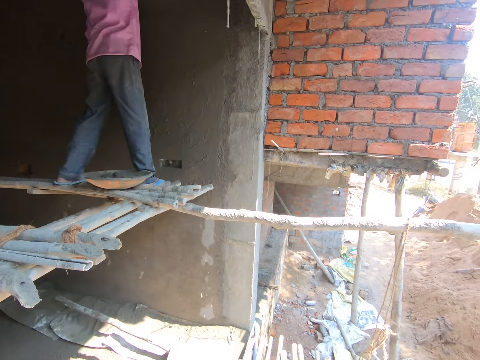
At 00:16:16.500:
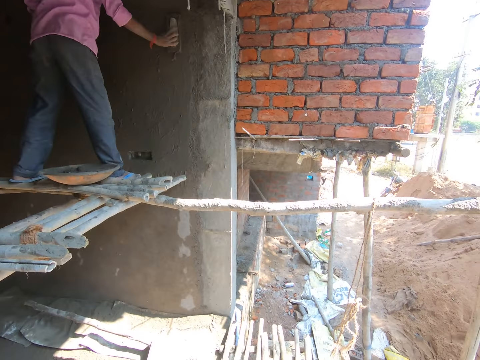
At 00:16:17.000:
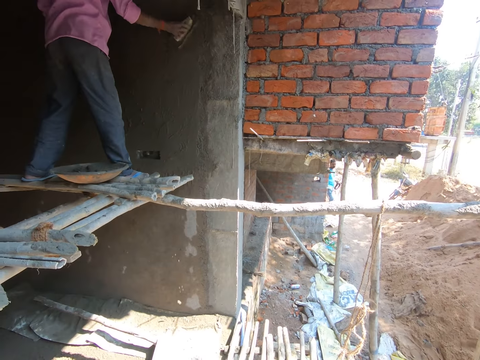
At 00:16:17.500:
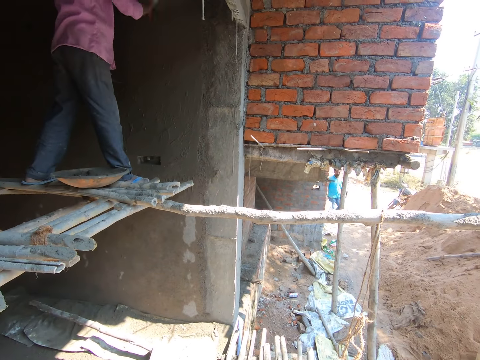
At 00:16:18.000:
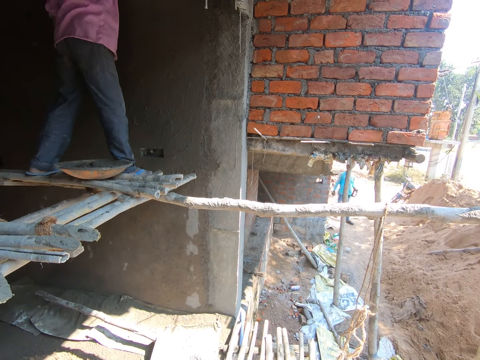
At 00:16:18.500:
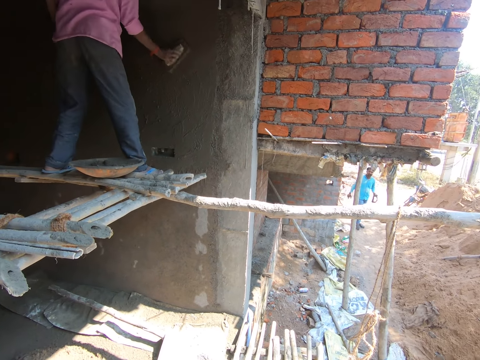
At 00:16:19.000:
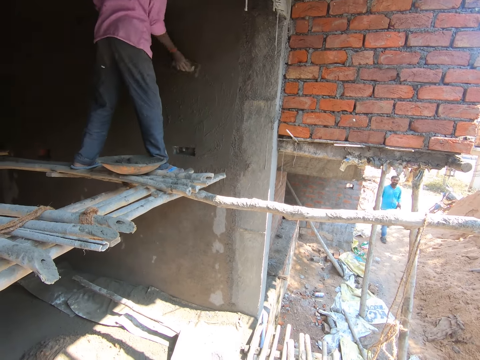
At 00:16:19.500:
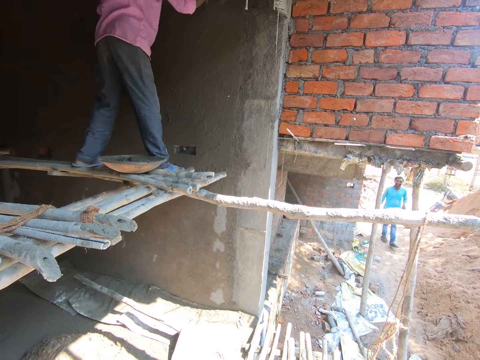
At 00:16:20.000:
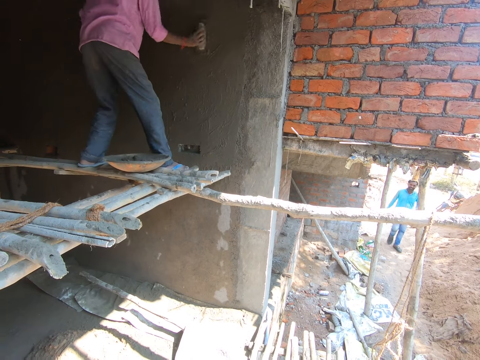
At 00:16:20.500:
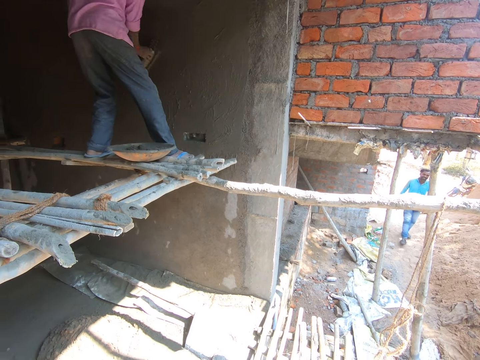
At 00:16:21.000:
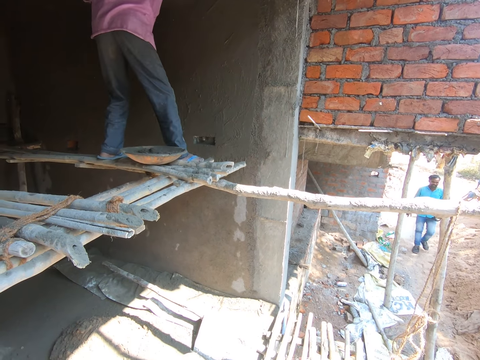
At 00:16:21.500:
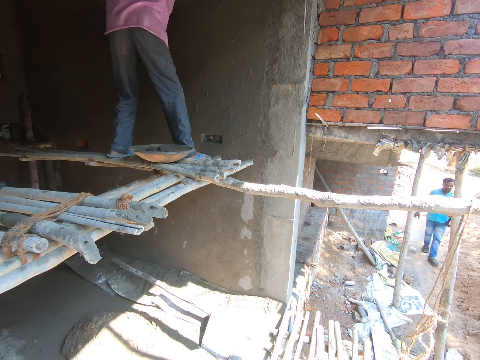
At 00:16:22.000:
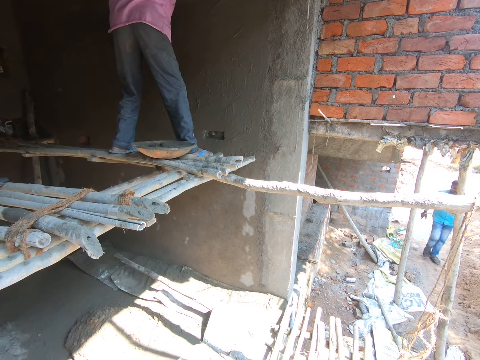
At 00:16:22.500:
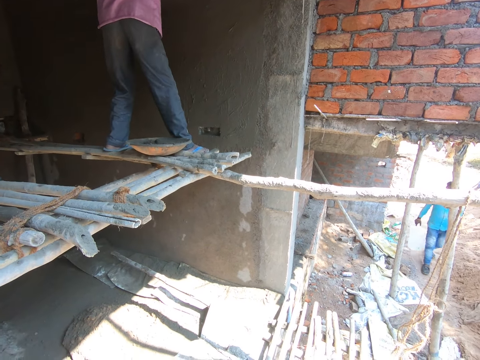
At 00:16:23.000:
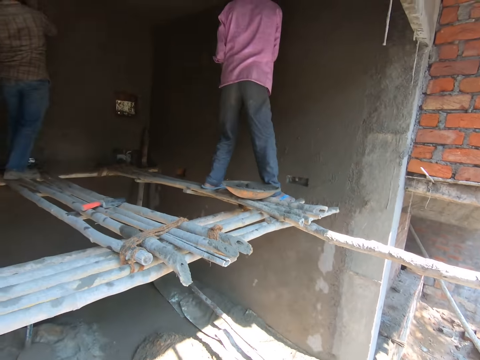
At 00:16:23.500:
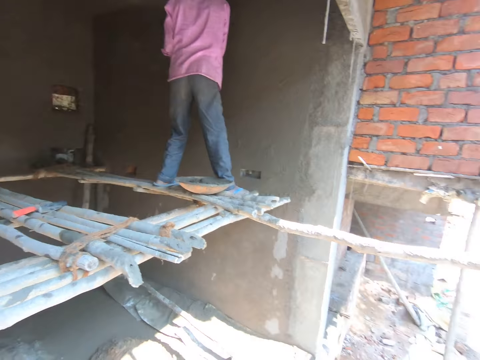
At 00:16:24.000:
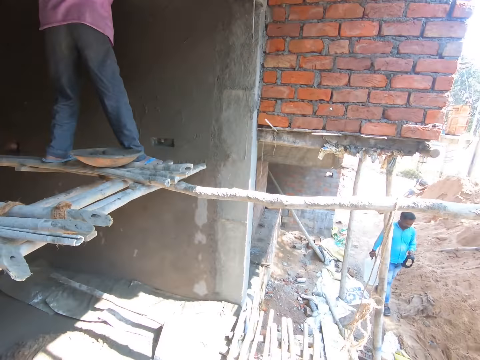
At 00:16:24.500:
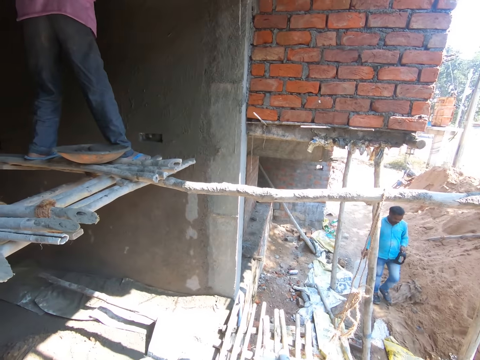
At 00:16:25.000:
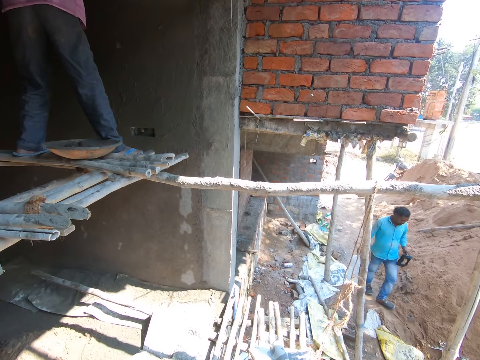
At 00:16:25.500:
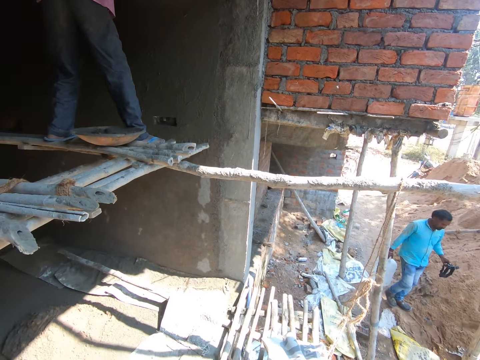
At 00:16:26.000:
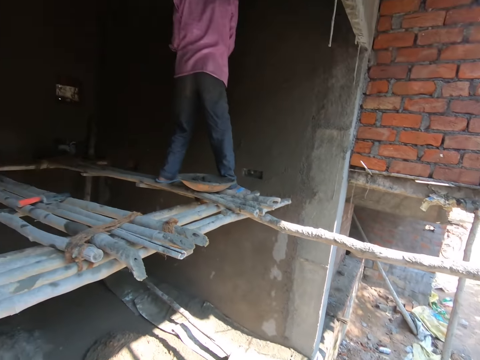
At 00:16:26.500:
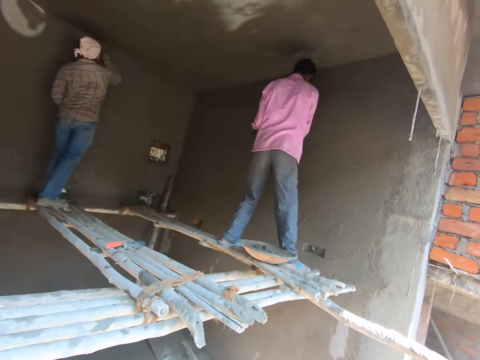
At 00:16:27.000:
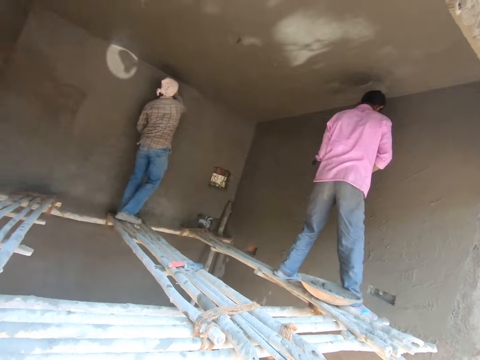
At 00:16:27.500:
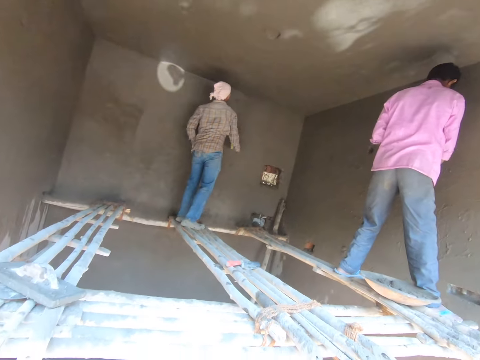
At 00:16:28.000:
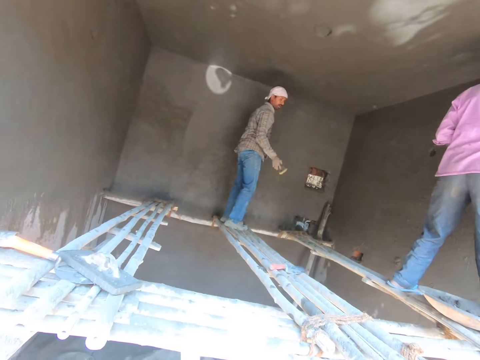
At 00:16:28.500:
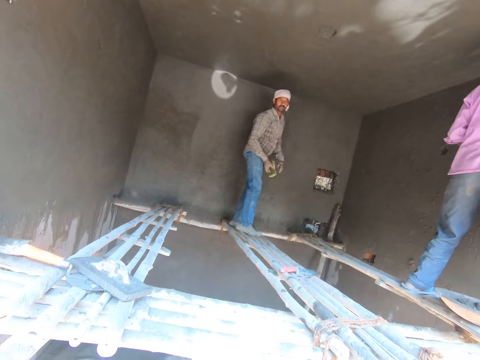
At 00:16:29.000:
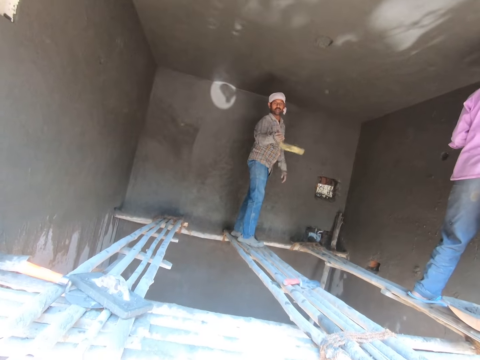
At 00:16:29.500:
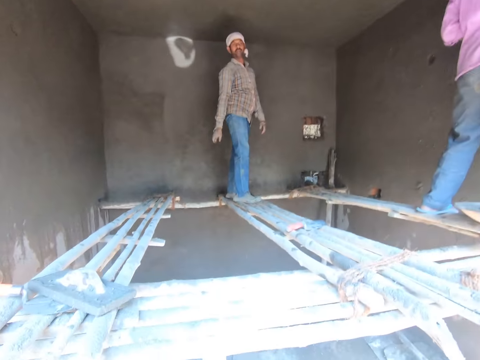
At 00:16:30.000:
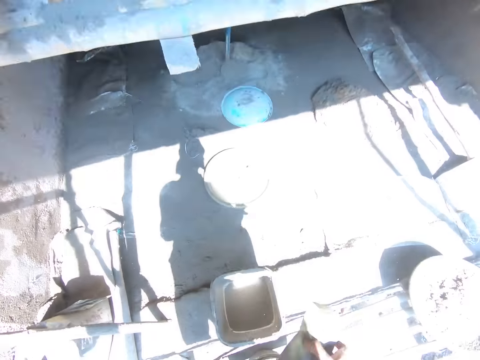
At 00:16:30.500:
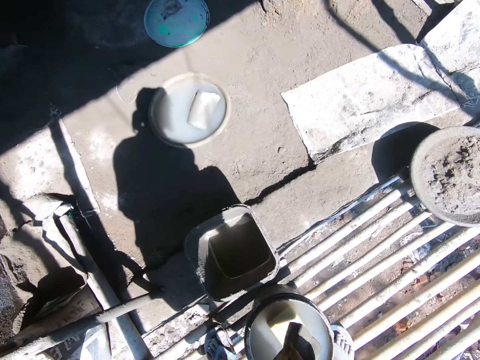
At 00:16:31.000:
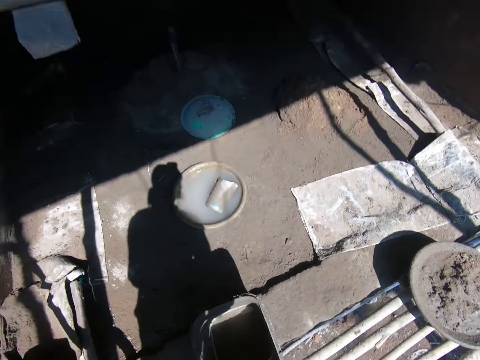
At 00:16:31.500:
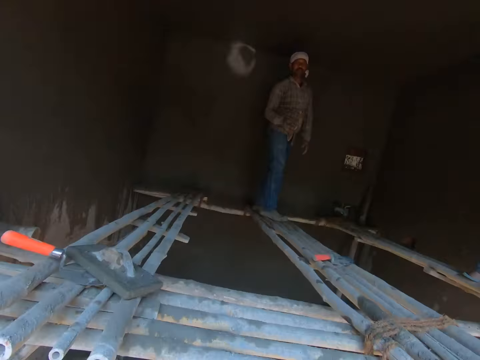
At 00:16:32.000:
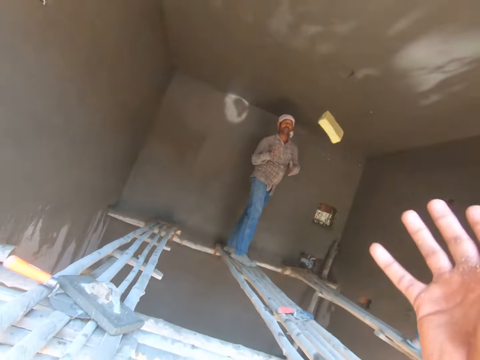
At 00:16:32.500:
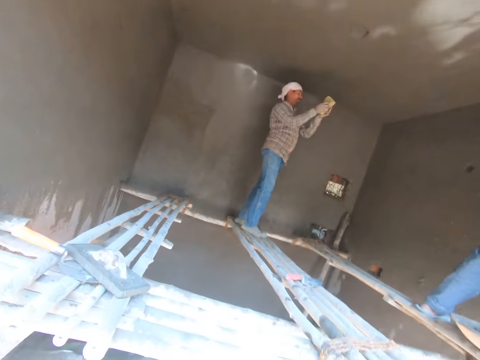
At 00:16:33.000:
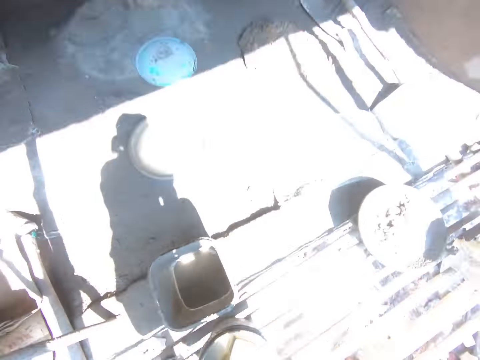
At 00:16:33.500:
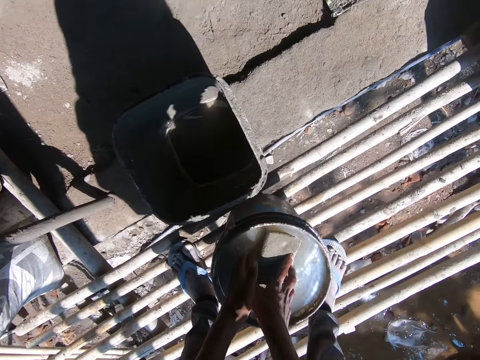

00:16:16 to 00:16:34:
A man smoothens a wall with a hand float. The camera wearer looks at another man. The other man throws the sponge. The camera wearer puts the sponge in a bucket. They look around and throw the sponge to the other man. The other man holds the sponge with hands. The camera wearer picks up the sponge.

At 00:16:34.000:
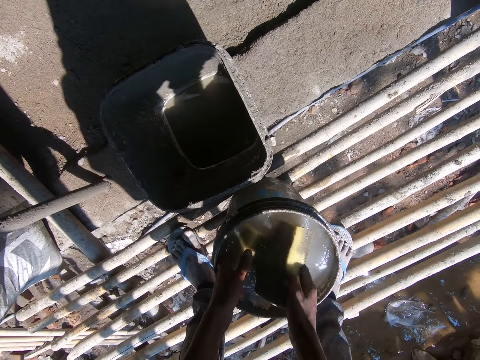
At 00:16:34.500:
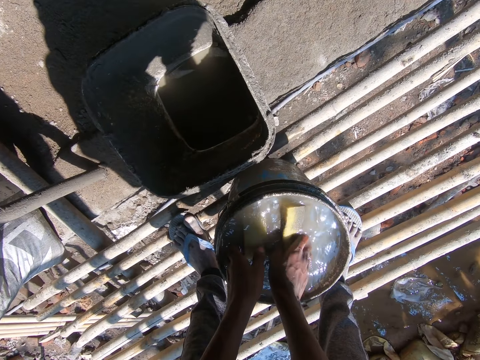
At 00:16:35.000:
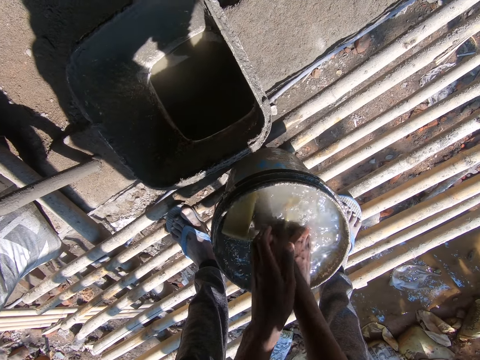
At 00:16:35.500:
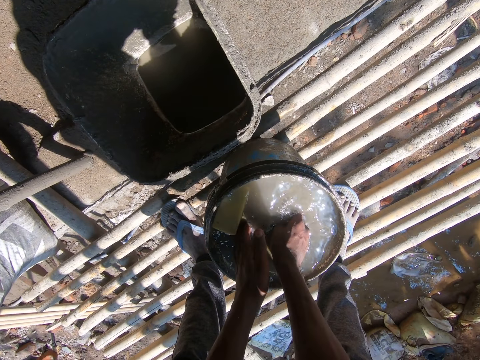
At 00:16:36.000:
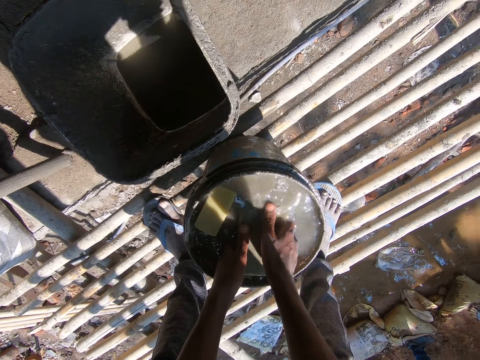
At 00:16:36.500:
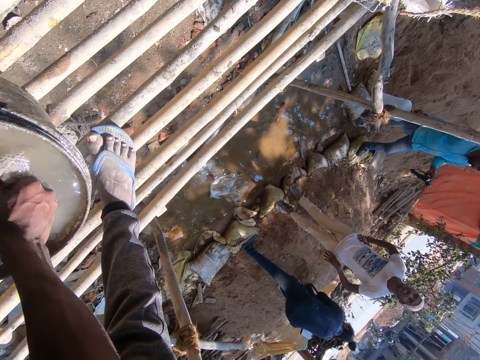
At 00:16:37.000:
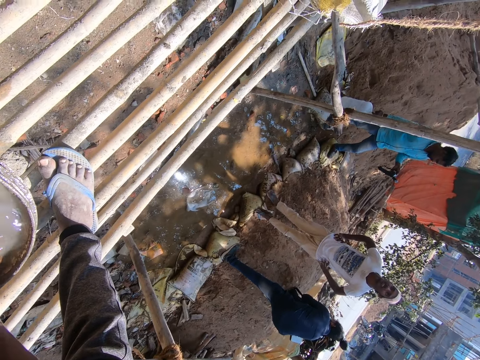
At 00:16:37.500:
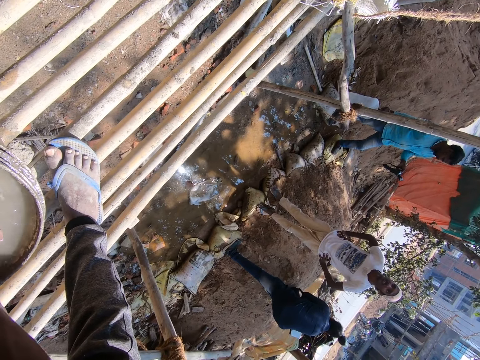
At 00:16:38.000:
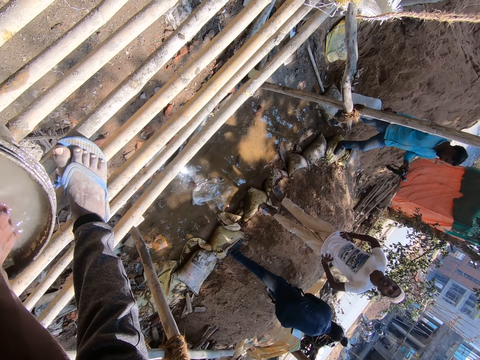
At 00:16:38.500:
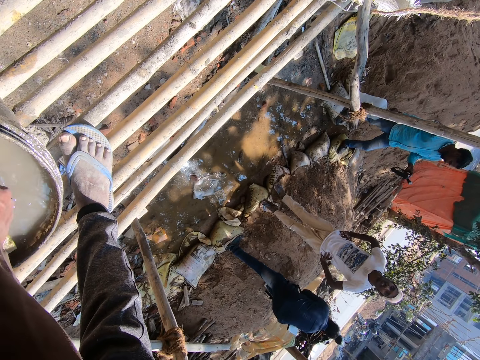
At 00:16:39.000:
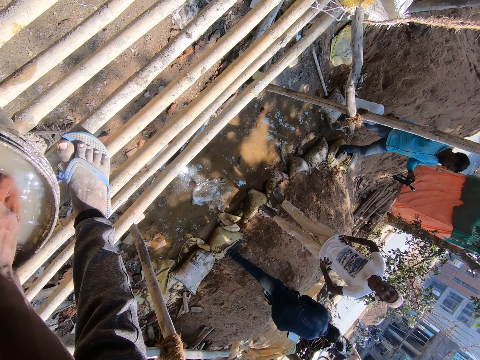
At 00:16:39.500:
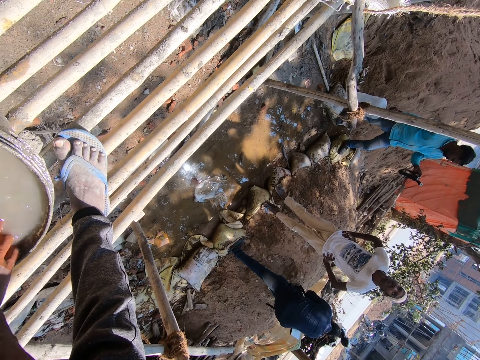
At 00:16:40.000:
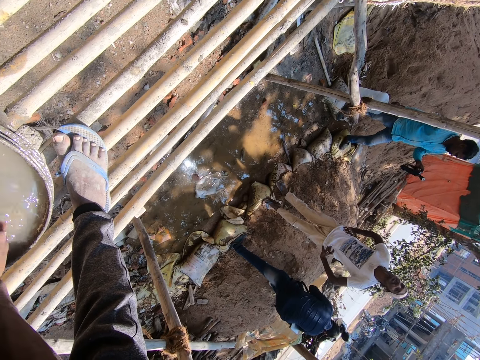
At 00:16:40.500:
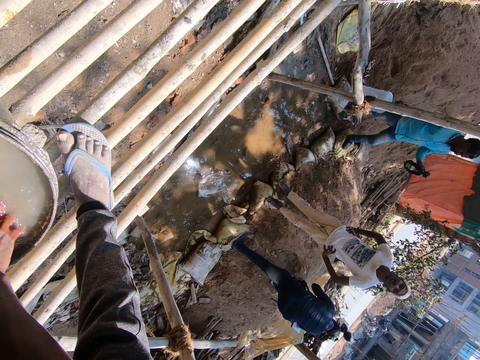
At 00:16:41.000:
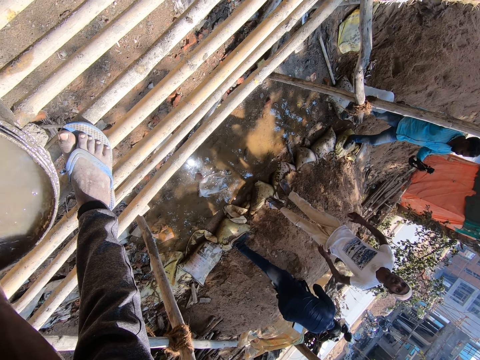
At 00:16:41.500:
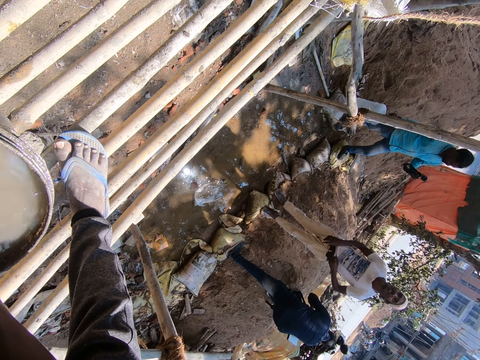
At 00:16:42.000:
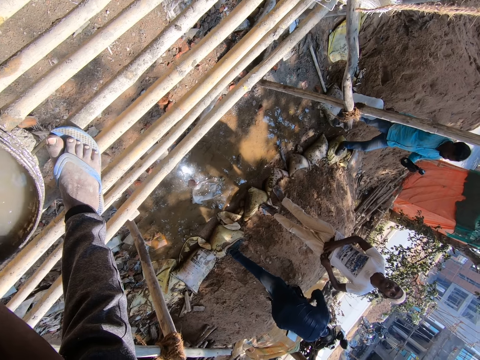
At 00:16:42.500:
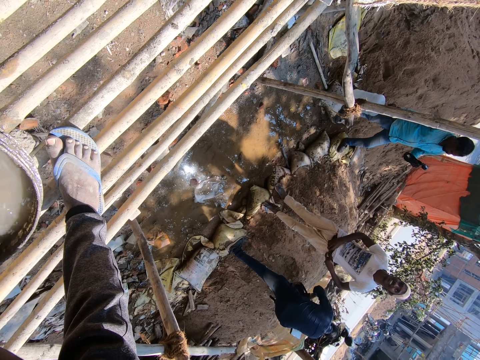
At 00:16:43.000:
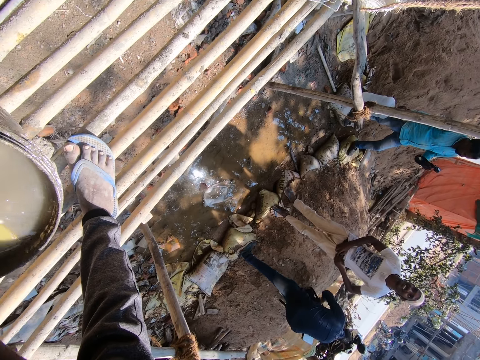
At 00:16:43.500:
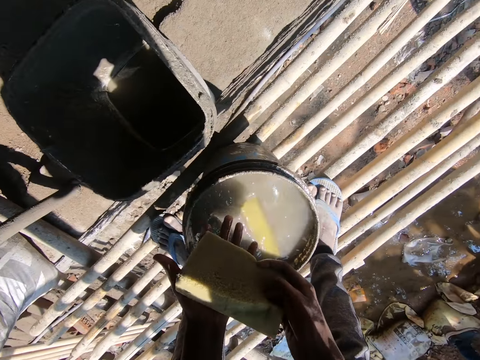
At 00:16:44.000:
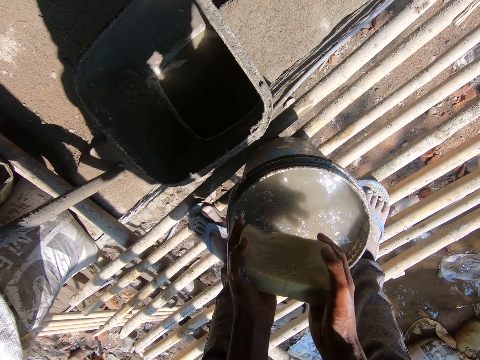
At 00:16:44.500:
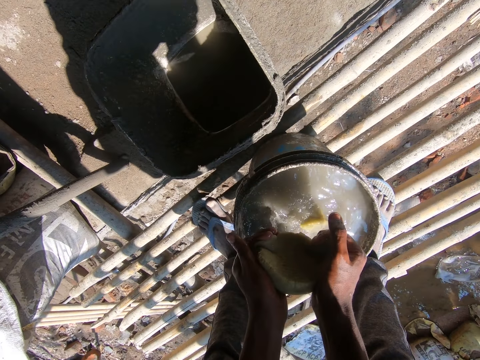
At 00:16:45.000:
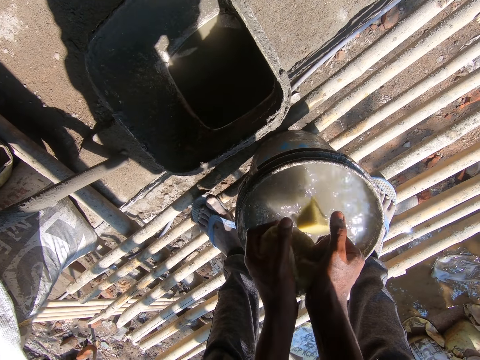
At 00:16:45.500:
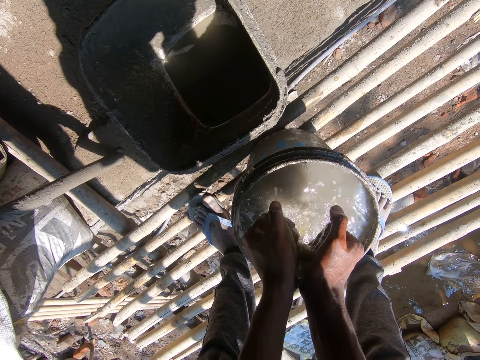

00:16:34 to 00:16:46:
The camera wearer holds the sponge with hands. They rinse the sponge in a bucket, stare at a man, and look around. The man moves his T-shirt and adjusts his belt. The camera wearer squeezes the sponge.
